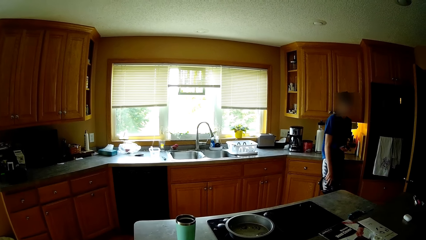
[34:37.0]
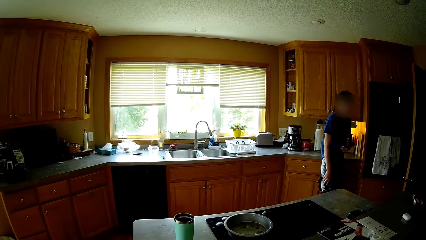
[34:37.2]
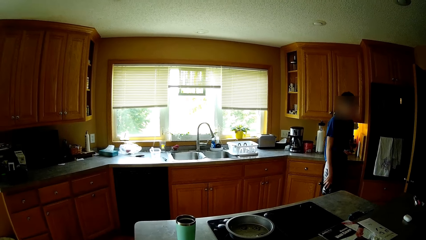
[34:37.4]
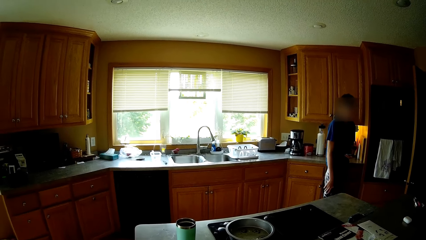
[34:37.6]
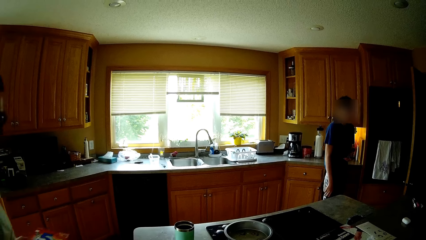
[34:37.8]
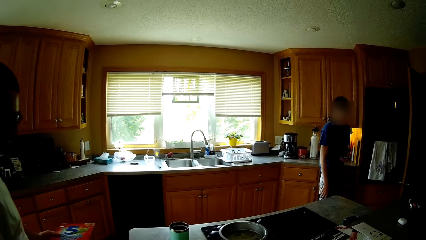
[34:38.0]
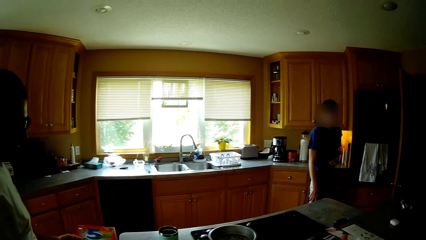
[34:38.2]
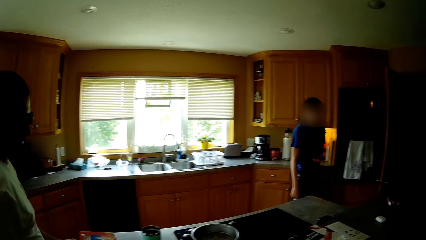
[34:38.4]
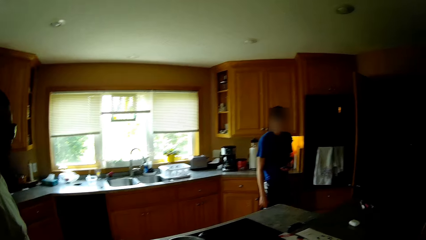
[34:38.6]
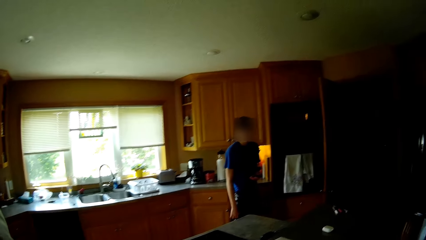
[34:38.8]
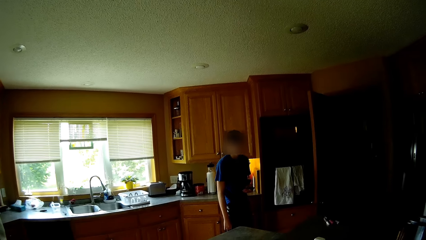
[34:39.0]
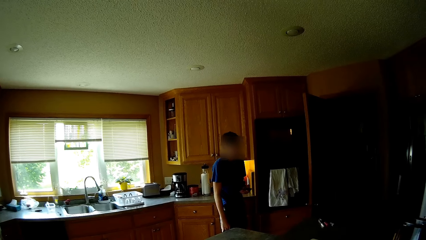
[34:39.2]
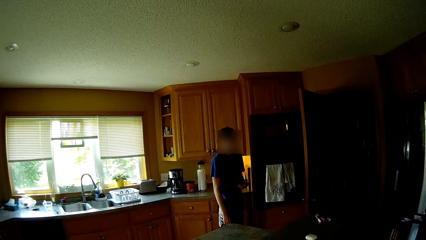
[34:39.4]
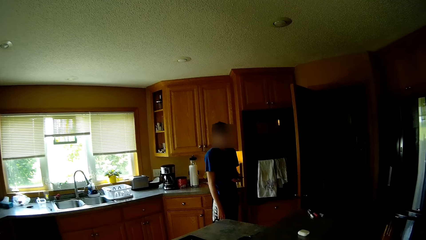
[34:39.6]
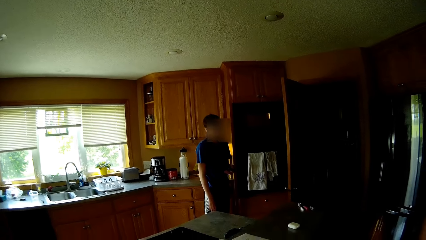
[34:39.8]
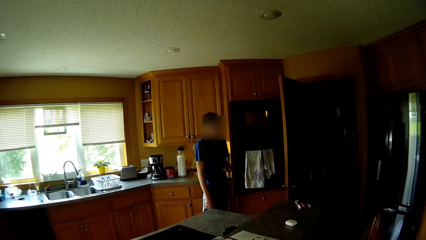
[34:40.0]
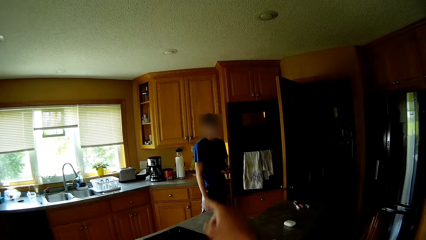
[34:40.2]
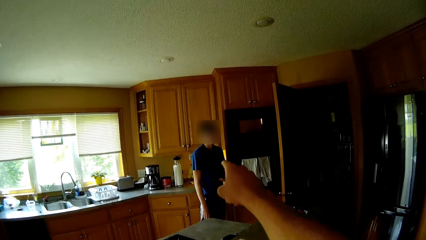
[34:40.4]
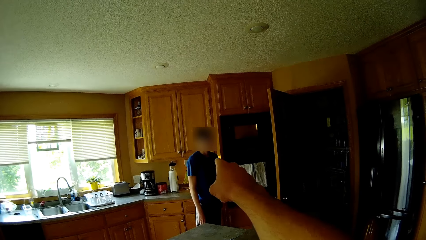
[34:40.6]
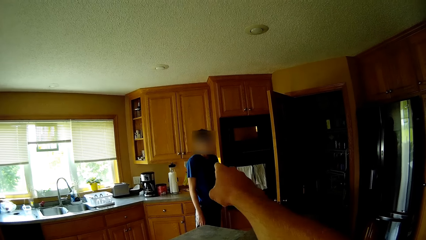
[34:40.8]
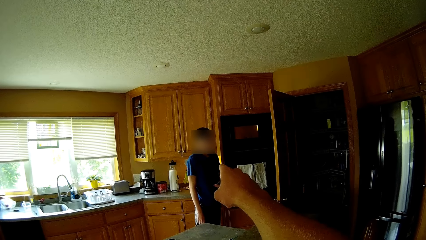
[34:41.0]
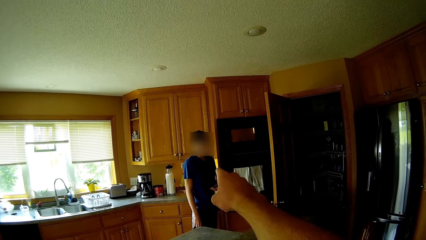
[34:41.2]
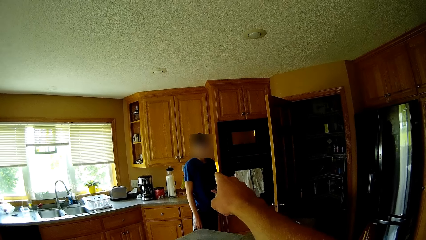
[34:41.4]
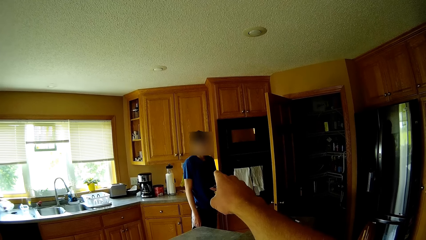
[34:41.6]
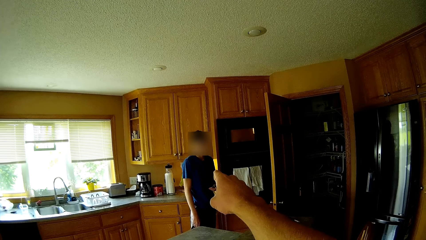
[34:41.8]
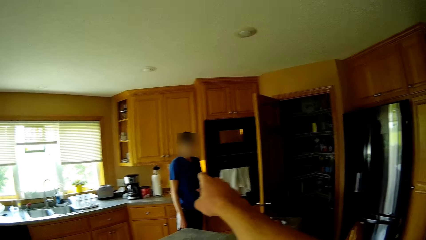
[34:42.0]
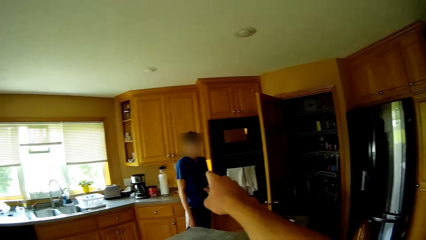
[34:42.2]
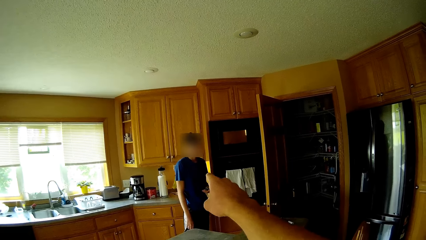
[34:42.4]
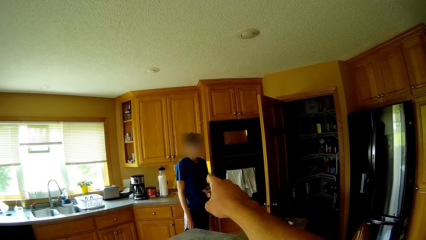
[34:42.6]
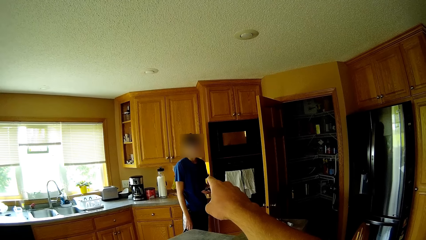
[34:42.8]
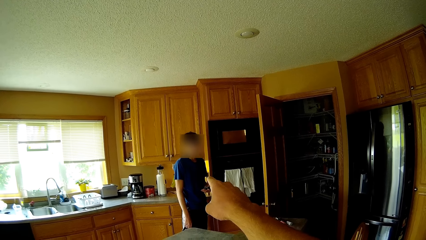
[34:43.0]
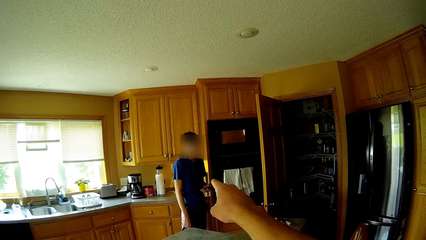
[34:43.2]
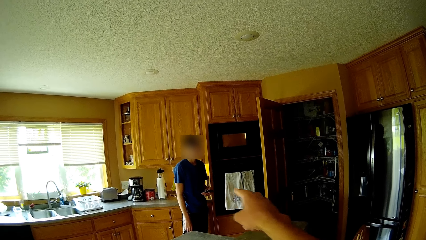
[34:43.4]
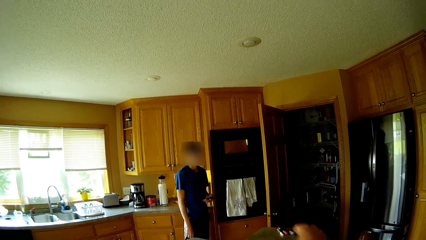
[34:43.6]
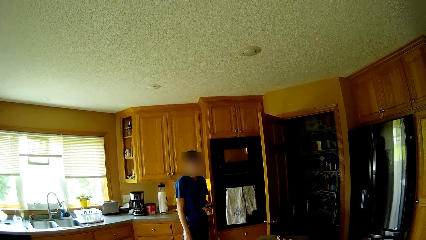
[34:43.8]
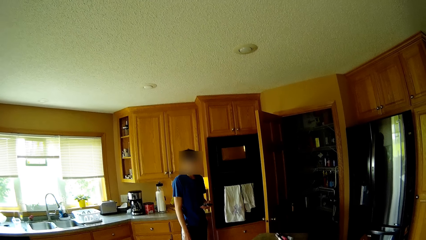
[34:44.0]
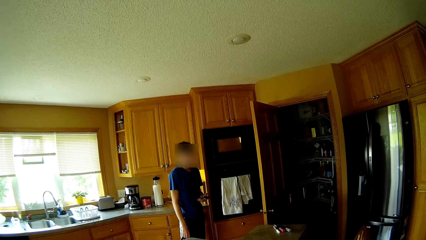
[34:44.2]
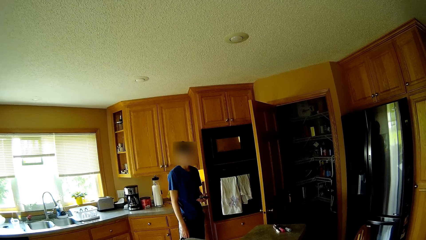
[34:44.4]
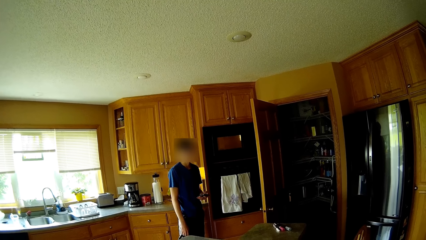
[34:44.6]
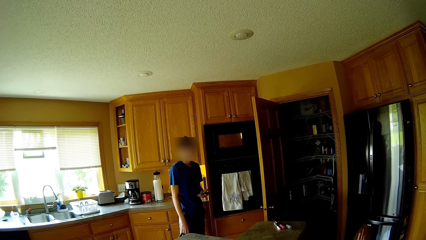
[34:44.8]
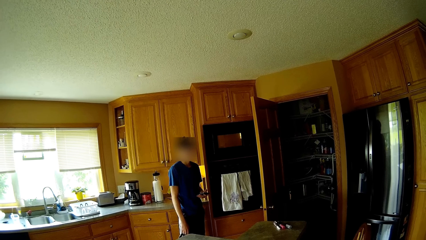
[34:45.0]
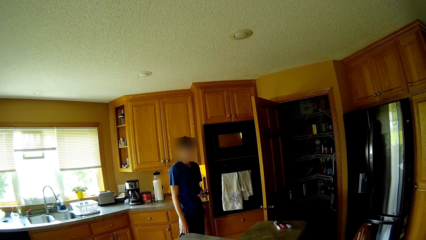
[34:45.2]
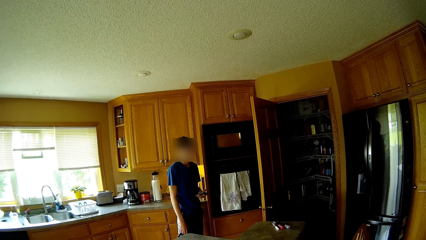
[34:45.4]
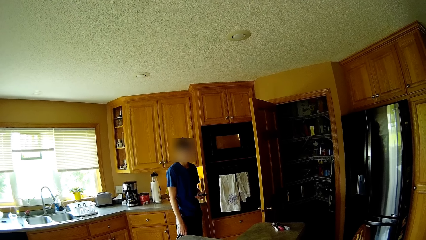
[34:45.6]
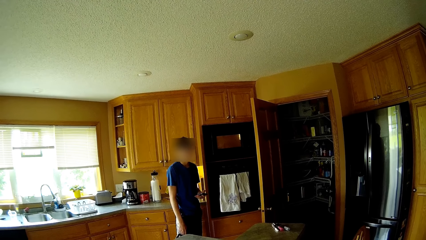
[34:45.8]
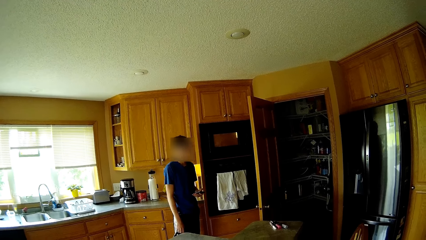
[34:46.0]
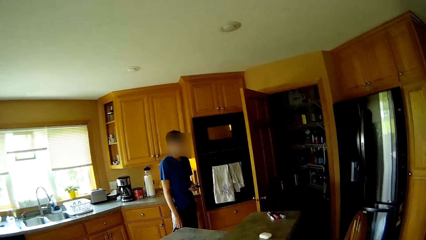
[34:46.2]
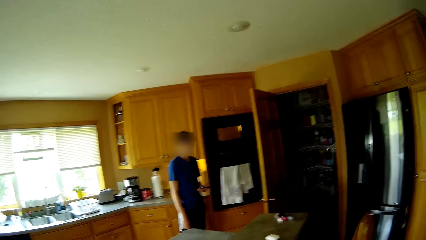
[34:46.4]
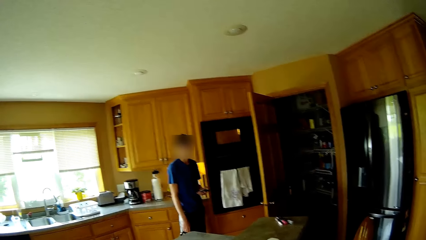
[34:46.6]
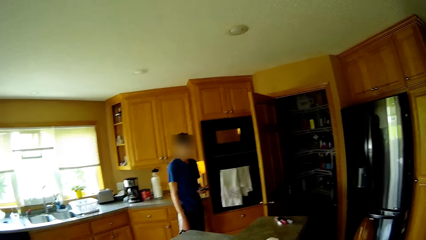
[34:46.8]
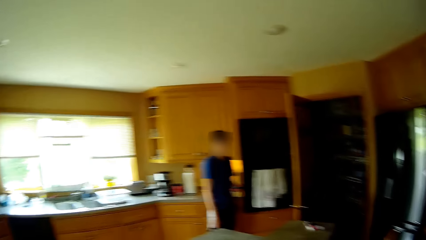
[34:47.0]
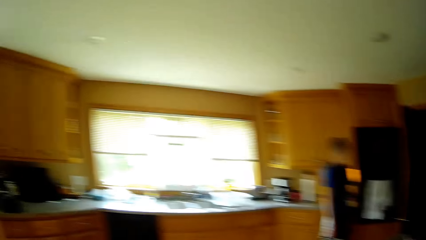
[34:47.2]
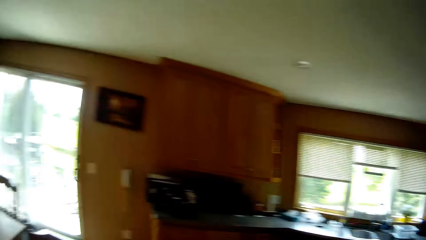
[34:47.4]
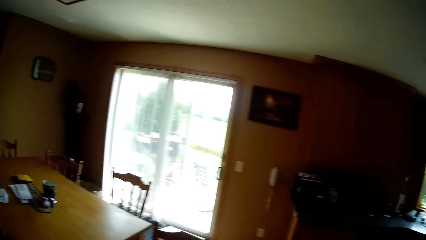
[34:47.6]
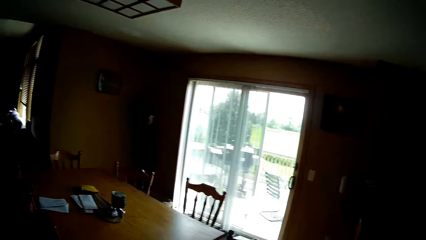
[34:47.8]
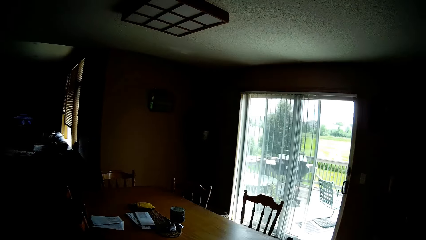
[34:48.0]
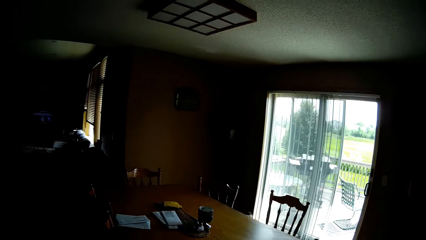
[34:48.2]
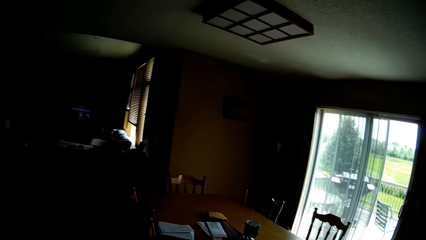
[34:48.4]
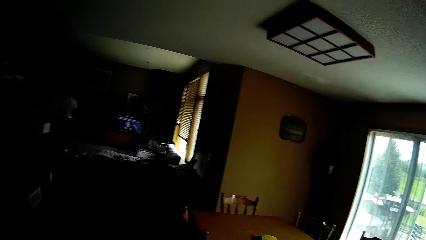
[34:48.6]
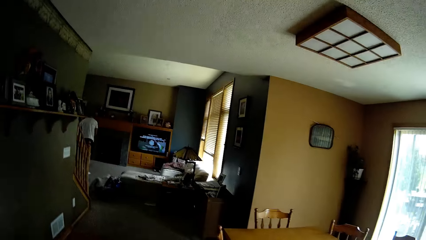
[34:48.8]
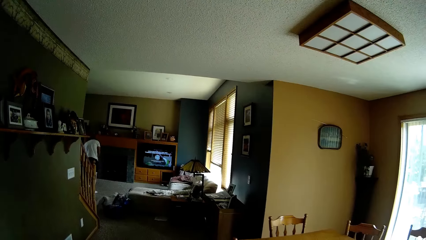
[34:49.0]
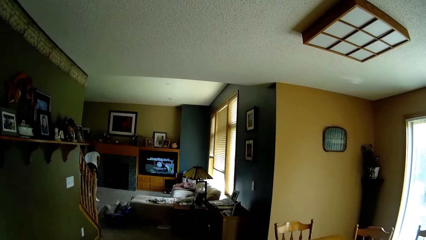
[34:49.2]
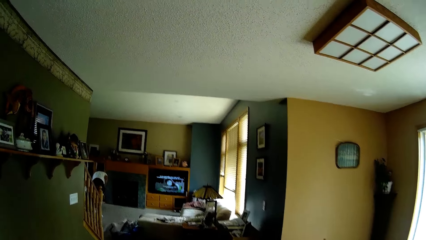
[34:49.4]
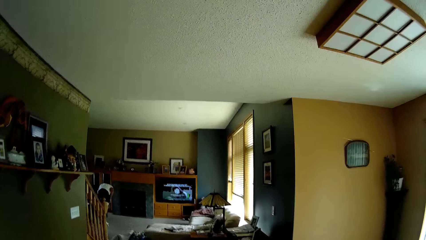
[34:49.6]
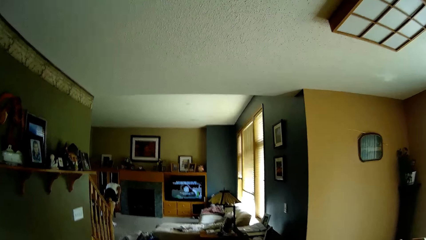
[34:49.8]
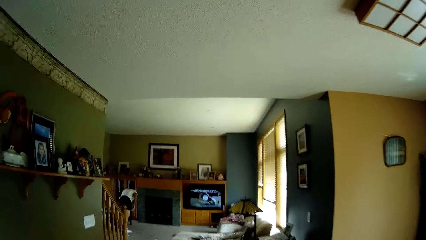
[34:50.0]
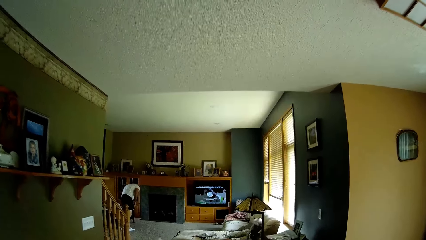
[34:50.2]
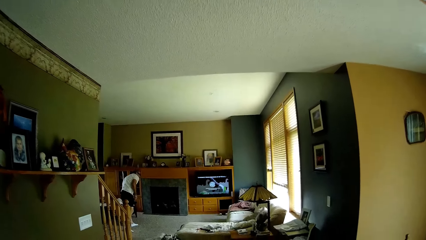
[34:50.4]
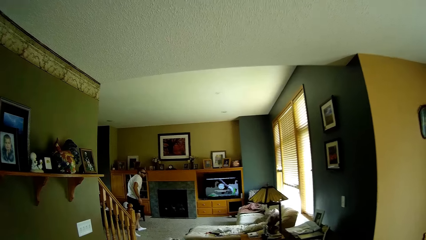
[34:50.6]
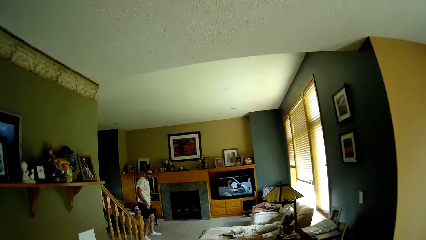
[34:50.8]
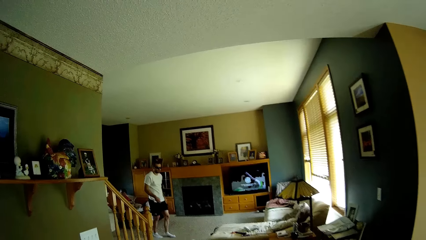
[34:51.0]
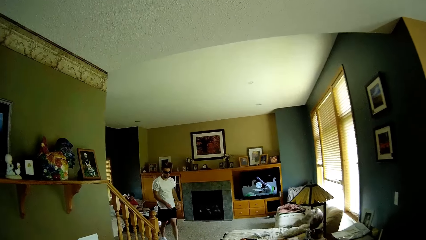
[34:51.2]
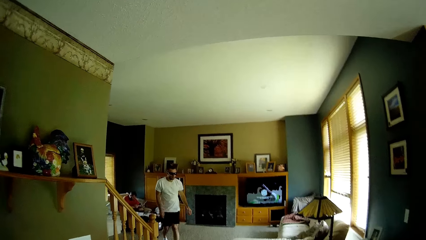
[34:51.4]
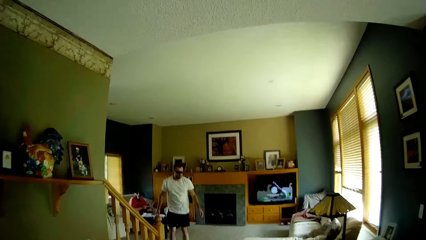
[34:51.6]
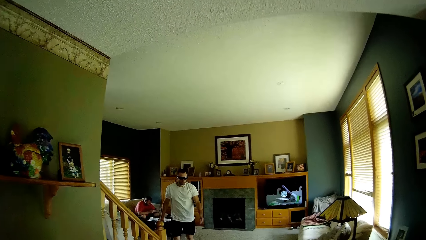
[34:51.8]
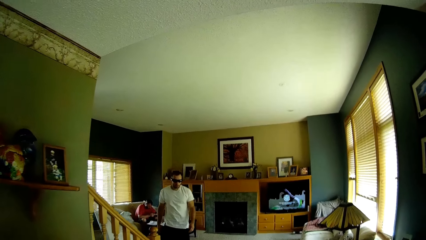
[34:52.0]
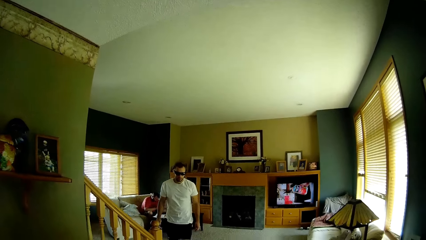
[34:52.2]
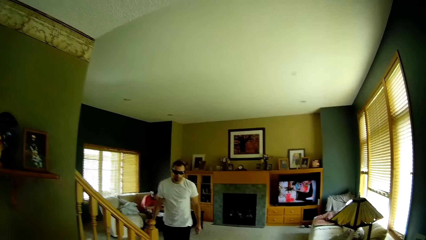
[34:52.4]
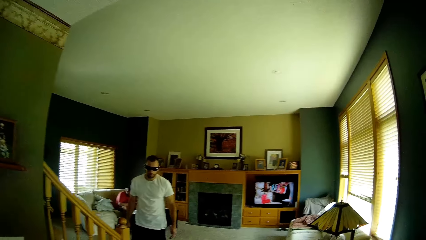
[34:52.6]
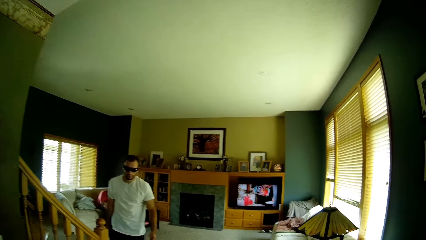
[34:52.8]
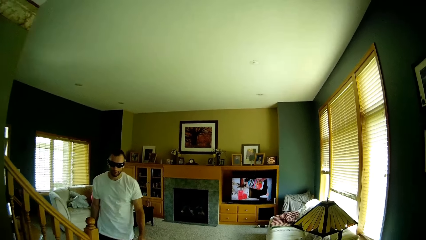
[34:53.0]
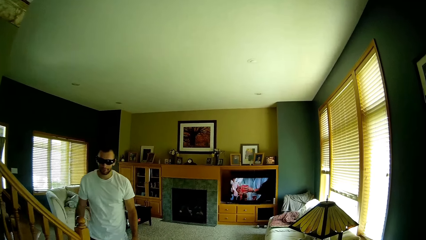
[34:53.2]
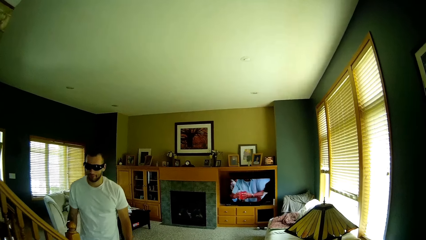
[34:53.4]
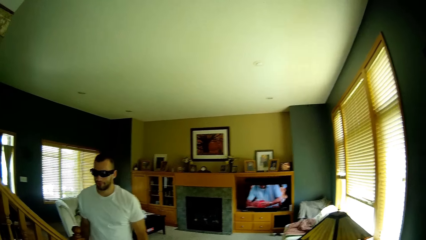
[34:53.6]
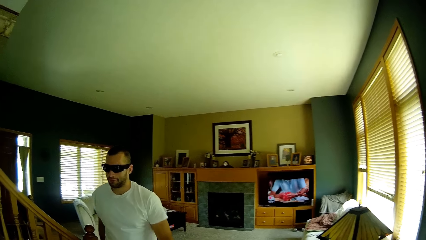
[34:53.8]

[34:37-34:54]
A person places a Second Rule game pack on a table. The camera wearer points at a man. They talk to the man. They turn to the left of a room towards another room. They walk towards the living room. The person bends towards a table and moves towards and past the camera wearer.
